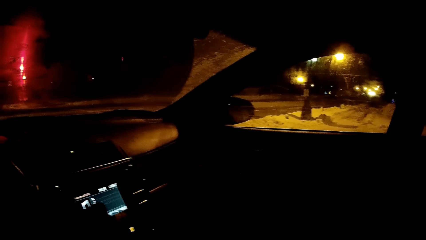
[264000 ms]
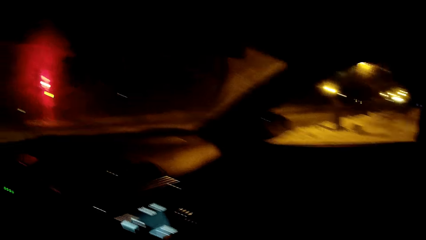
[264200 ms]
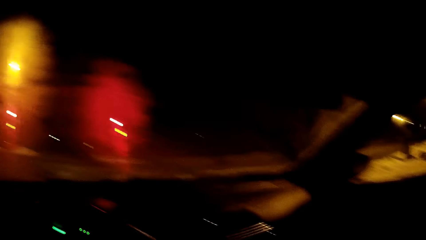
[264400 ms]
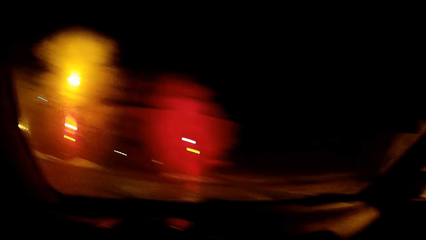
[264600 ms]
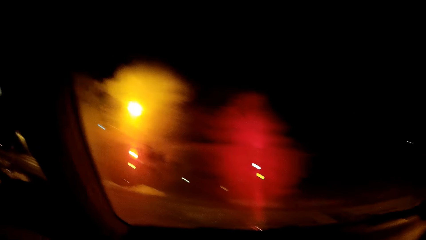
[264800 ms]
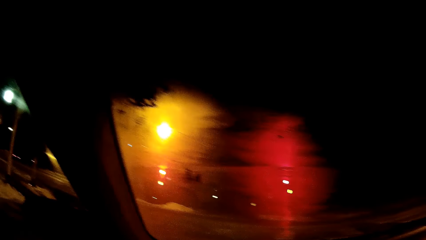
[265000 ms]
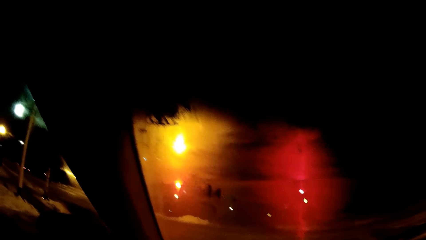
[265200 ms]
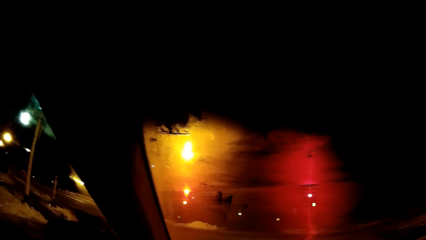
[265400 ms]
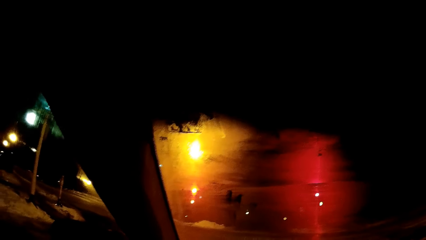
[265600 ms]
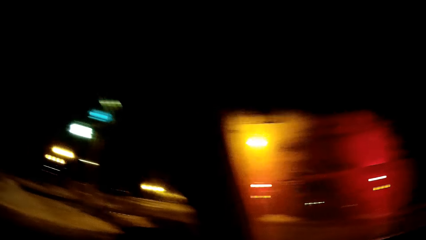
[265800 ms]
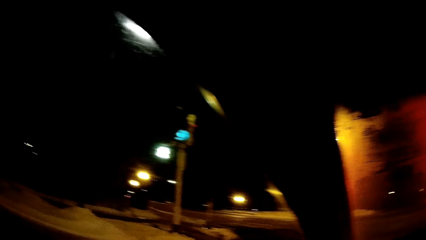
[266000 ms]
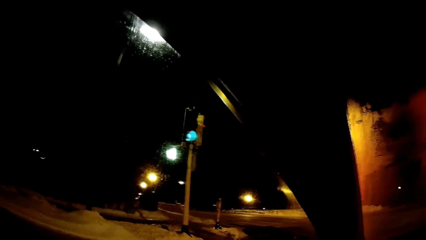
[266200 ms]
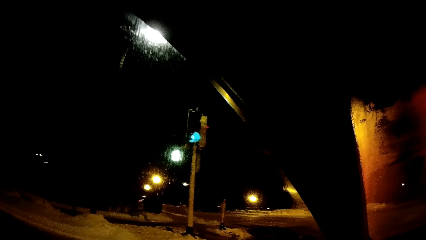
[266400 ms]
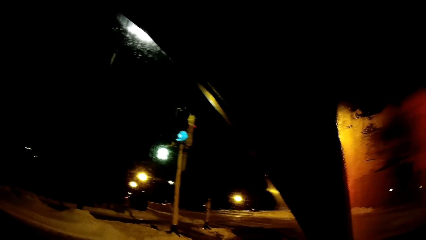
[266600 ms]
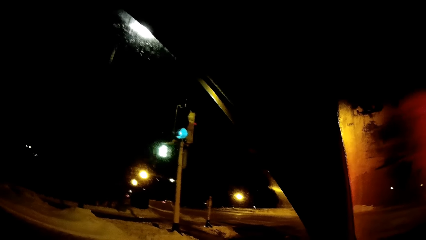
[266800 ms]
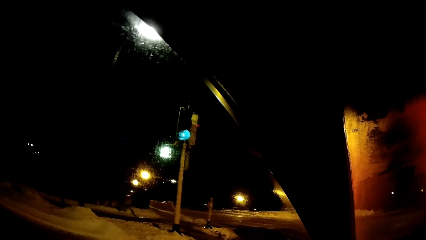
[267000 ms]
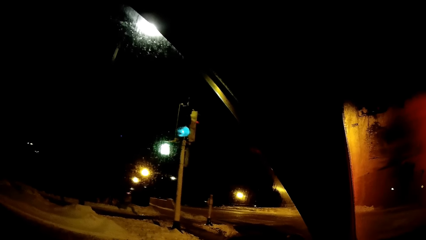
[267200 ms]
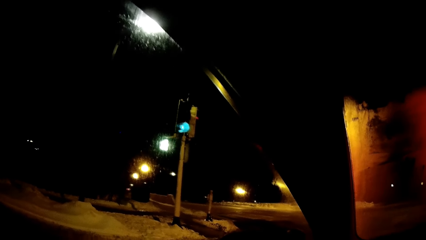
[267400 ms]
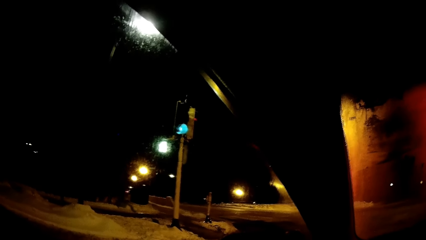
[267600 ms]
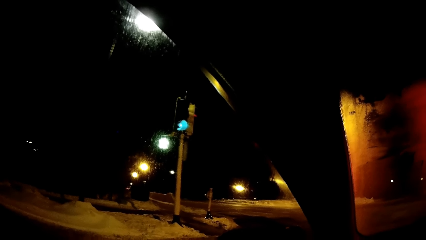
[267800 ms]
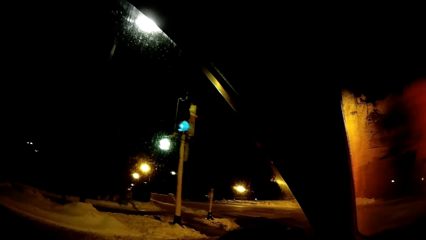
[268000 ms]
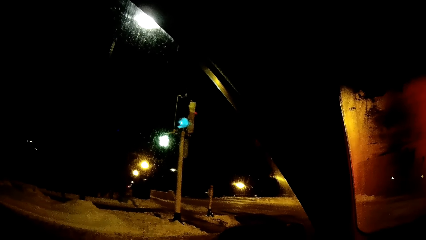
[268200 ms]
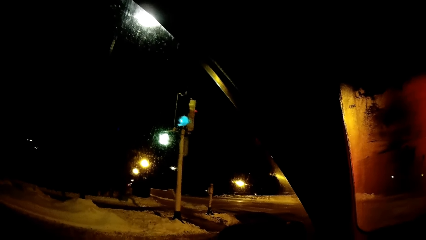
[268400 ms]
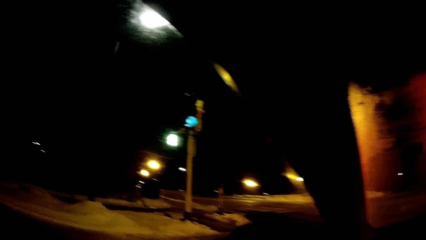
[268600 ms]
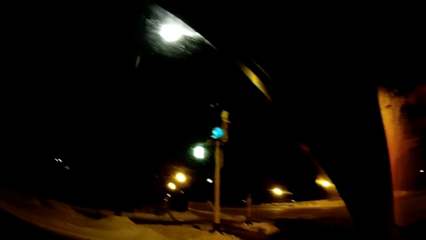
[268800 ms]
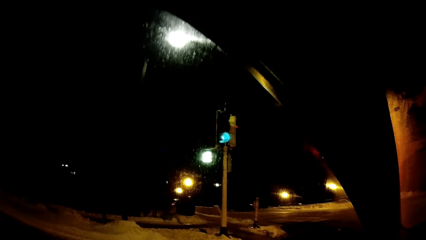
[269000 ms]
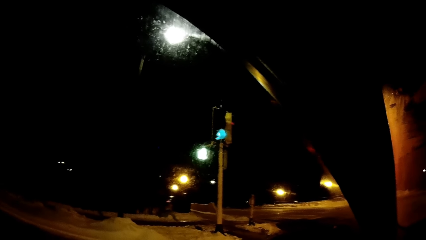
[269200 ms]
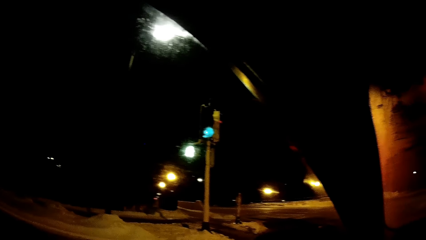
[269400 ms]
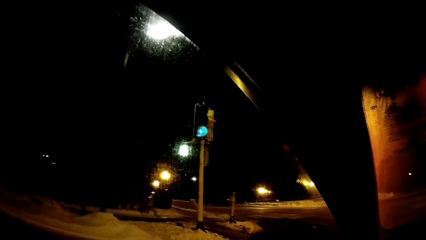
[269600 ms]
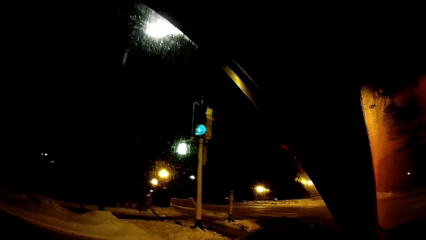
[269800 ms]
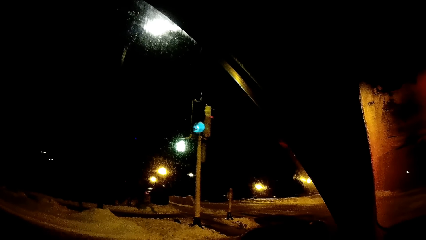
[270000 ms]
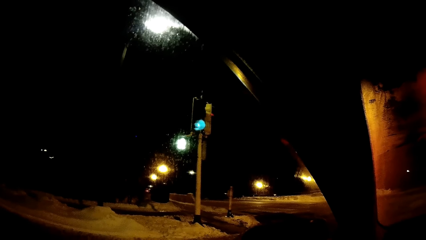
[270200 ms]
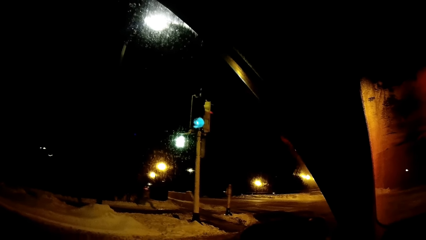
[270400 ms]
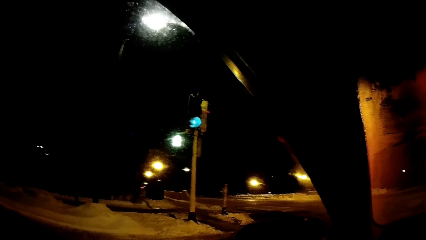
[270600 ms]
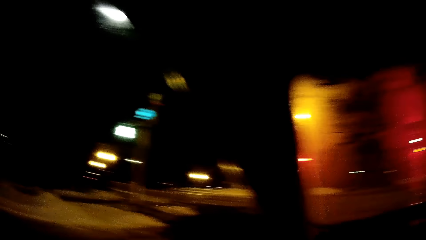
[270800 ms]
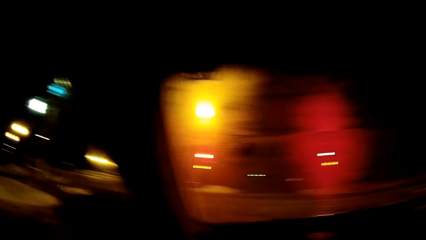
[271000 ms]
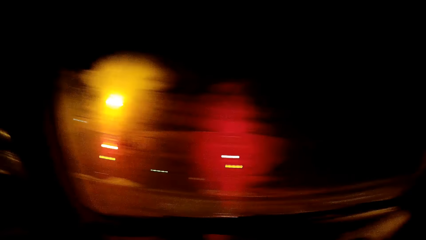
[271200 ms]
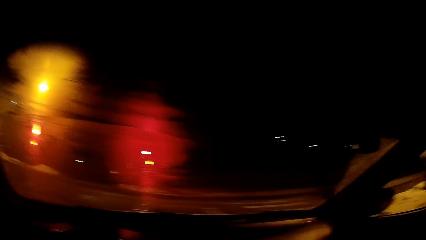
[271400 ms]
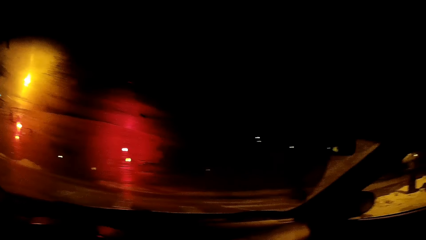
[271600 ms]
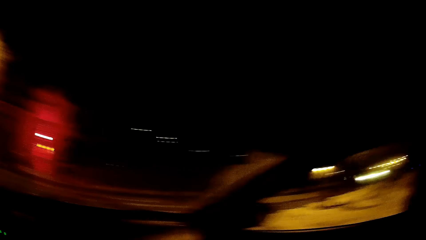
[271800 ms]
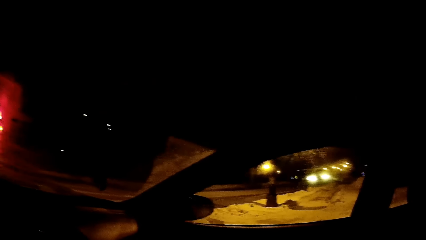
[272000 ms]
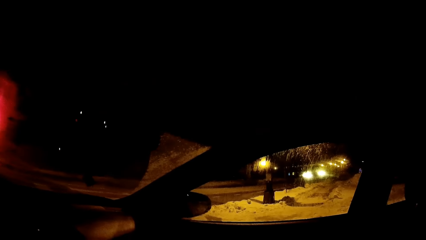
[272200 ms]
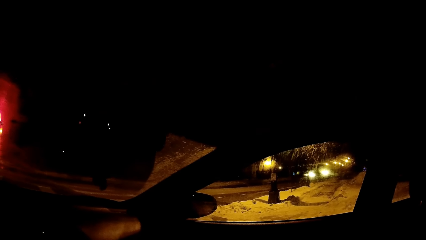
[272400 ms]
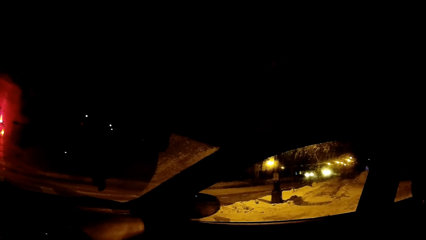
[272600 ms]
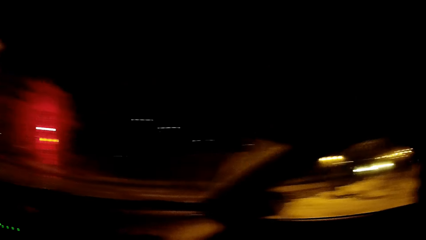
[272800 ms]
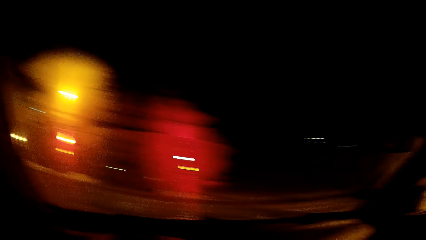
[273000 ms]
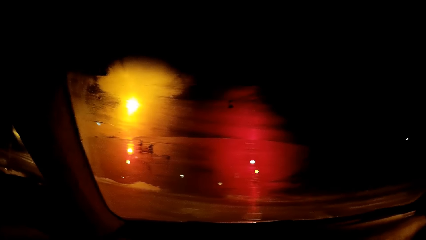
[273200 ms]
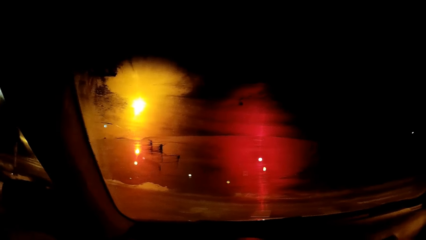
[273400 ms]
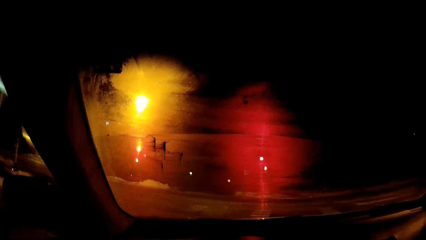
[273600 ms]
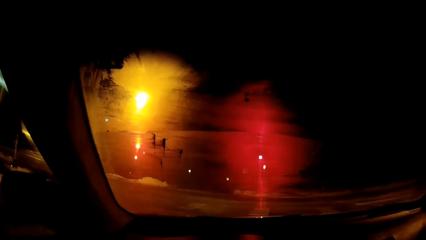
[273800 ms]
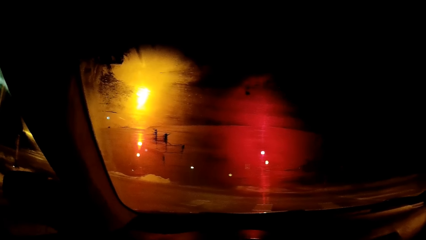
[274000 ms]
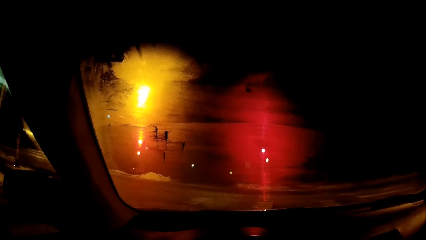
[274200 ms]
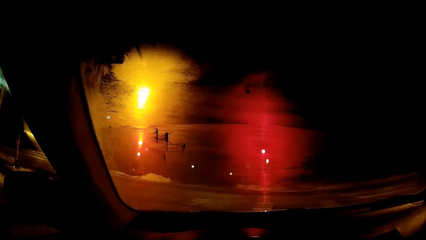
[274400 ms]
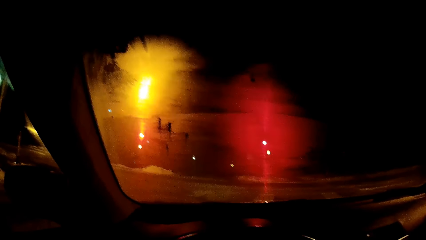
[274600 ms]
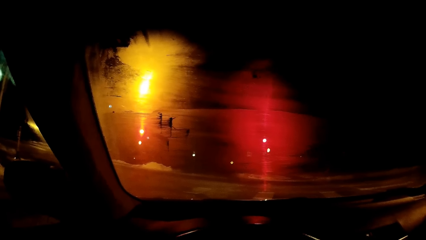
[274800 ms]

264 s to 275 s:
The camera wearer stops. They look around.

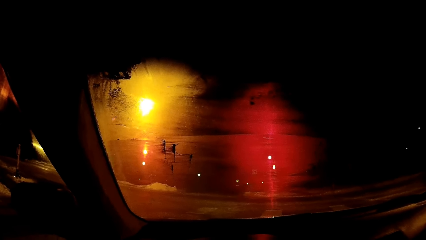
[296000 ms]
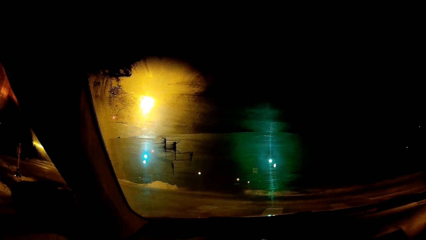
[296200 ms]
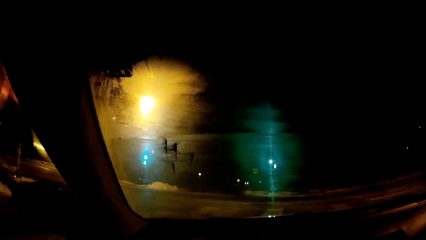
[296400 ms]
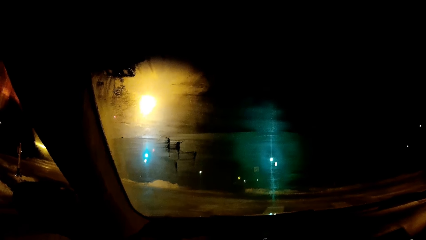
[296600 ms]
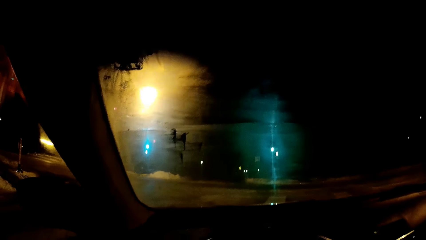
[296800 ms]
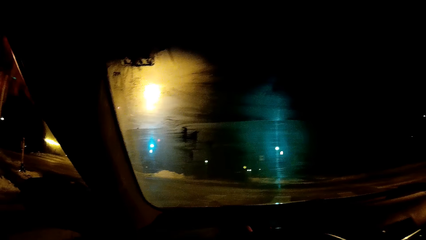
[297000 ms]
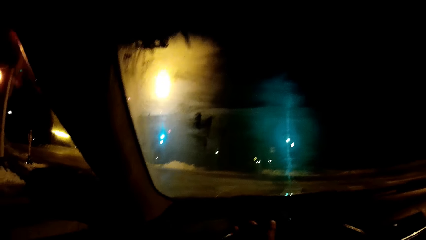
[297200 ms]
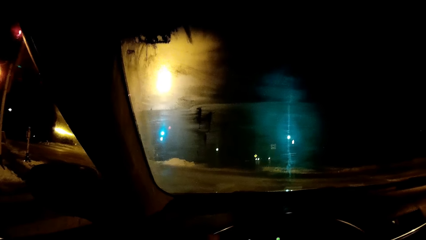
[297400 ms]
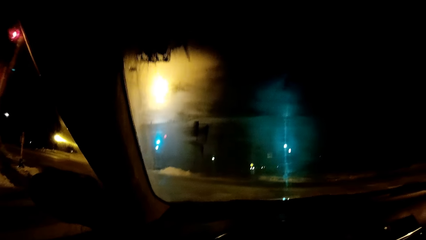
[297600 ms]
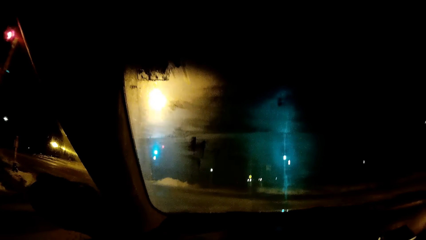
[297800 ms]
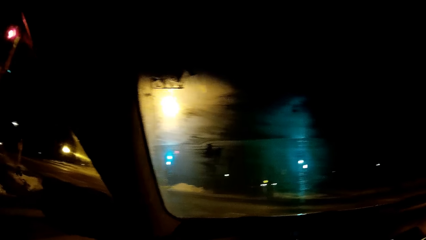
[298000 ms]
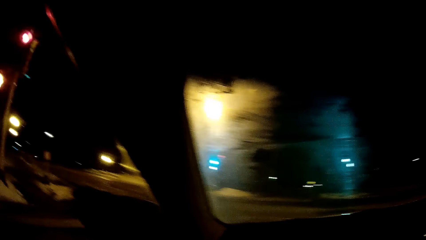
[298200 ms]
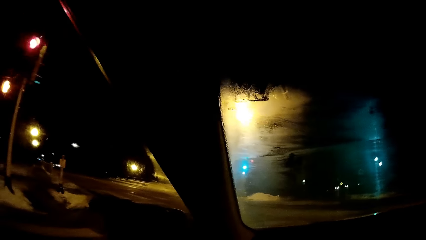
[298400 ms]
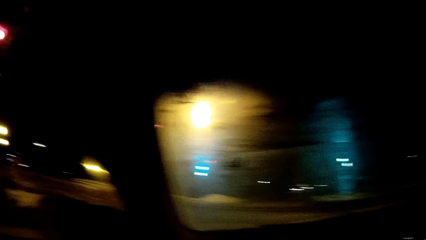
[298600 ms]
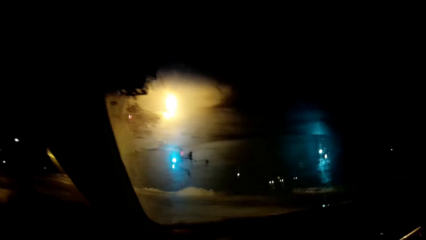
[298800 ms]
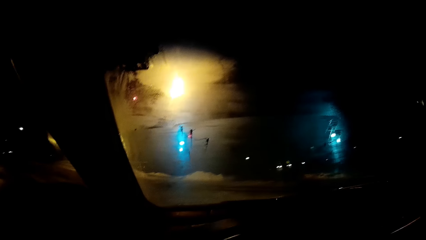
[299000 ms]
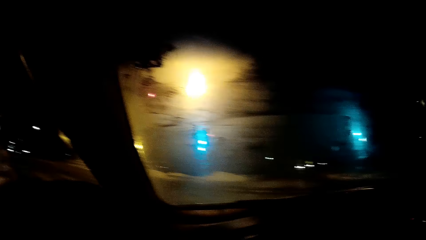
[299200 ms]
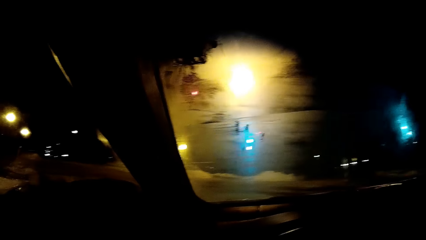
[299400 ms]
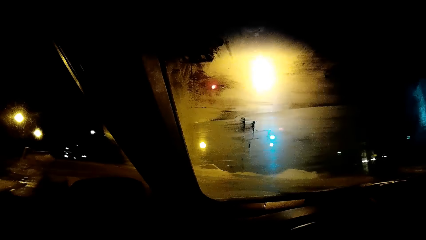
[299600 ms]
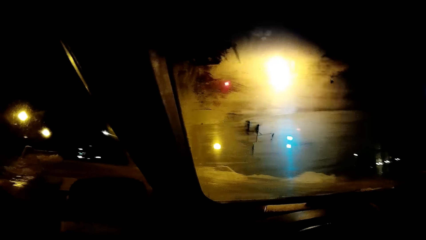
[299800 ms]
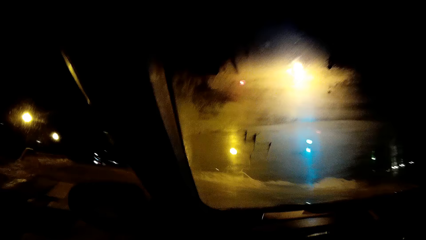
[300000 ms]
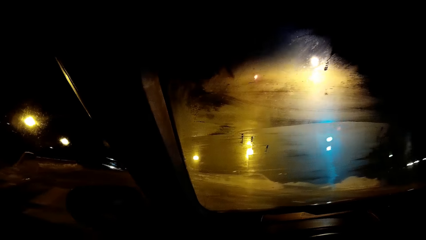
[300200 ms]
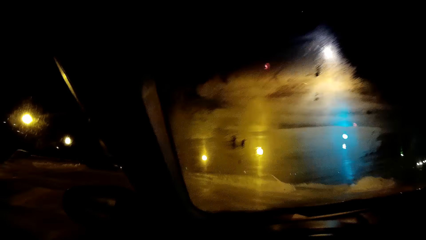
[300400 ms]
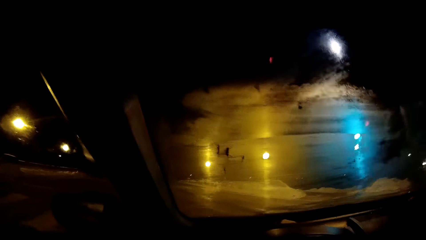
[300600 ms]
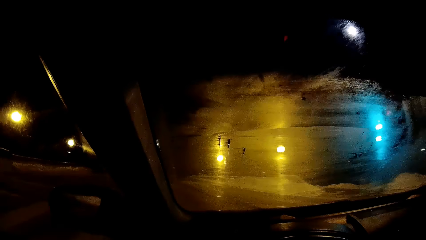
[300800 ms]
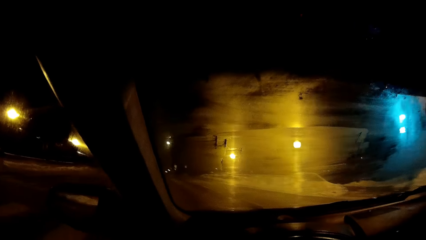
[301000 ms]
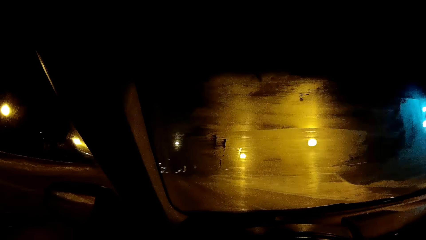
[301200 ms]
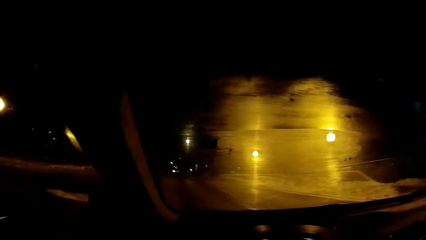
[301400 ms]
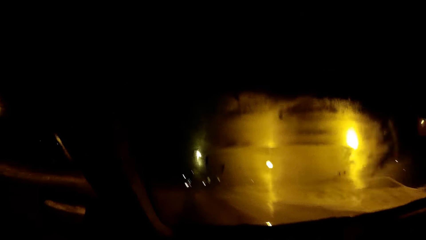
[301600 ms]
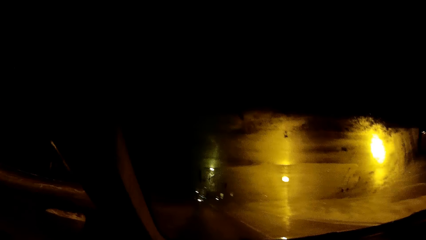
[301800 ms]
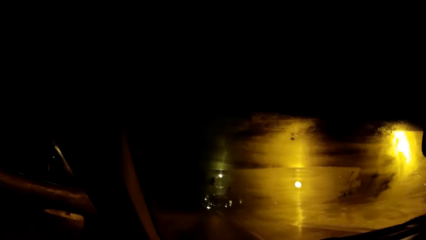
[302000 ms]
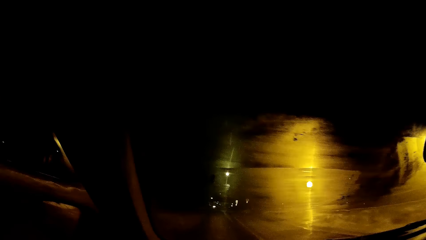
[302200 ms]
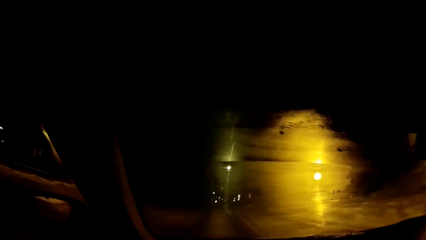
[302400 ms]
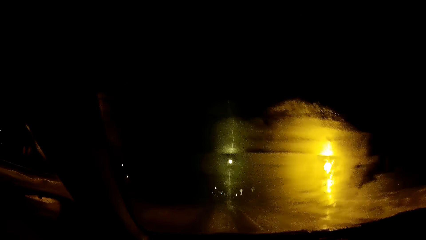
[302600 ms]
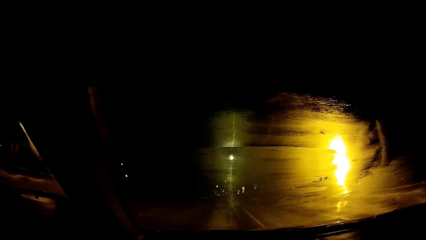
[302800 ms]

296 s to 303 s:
The camera wearer drives the car on the road.
